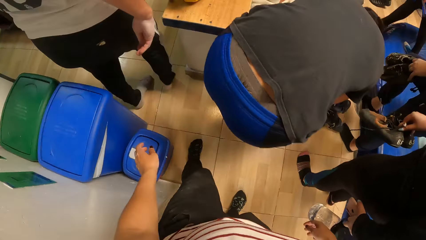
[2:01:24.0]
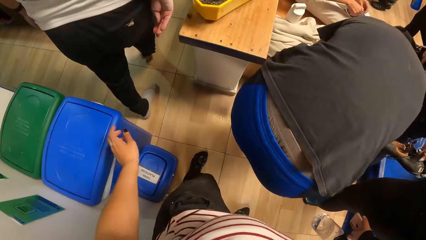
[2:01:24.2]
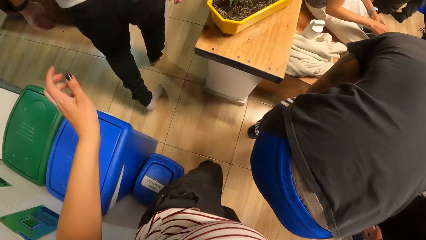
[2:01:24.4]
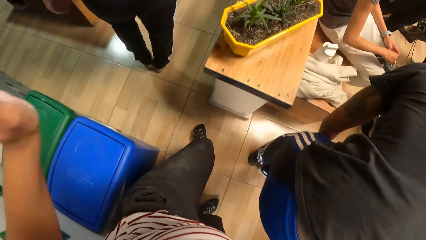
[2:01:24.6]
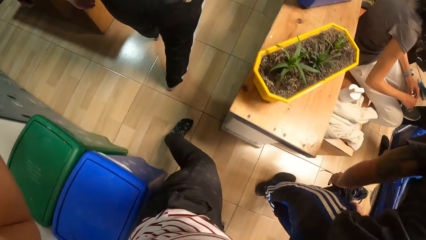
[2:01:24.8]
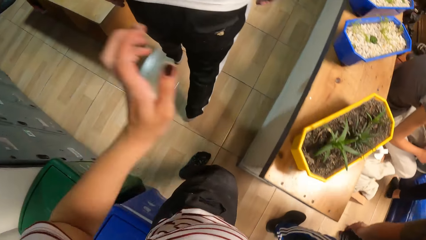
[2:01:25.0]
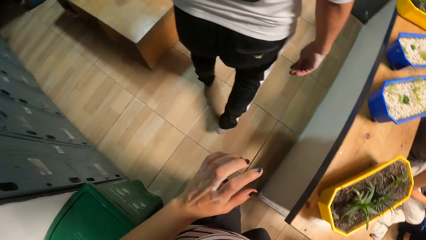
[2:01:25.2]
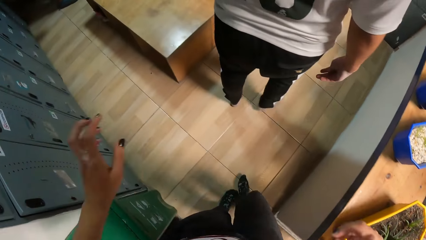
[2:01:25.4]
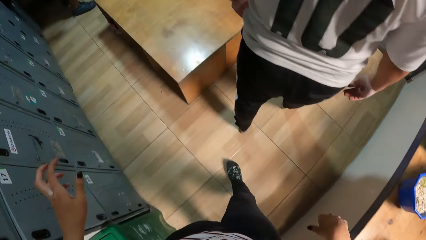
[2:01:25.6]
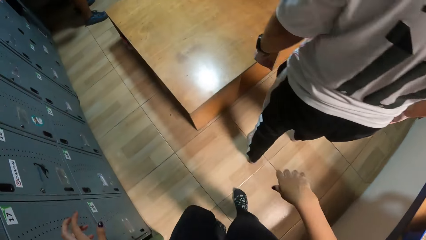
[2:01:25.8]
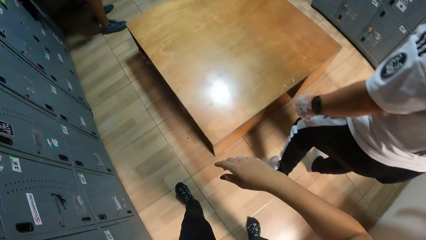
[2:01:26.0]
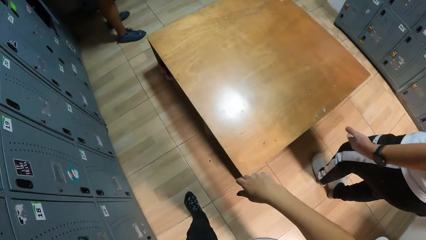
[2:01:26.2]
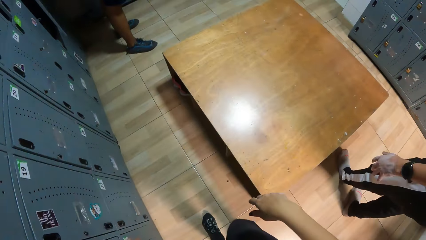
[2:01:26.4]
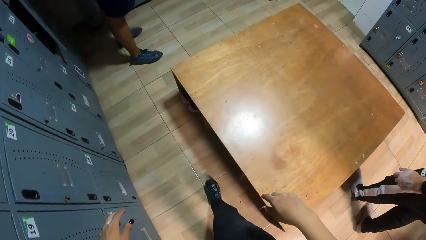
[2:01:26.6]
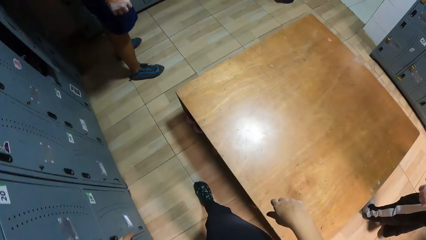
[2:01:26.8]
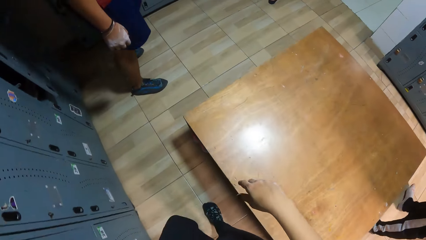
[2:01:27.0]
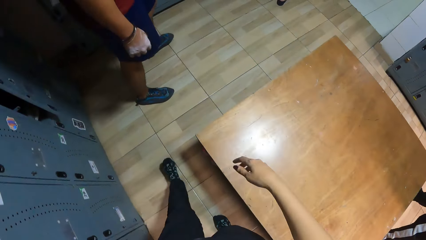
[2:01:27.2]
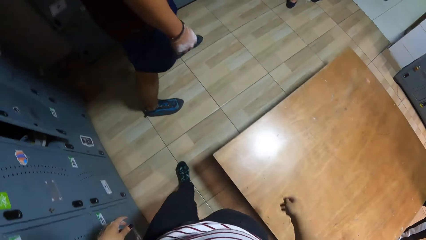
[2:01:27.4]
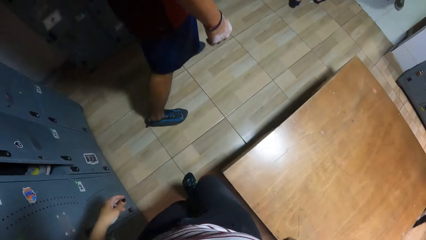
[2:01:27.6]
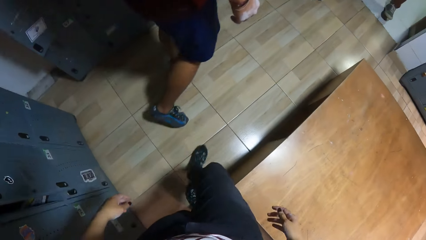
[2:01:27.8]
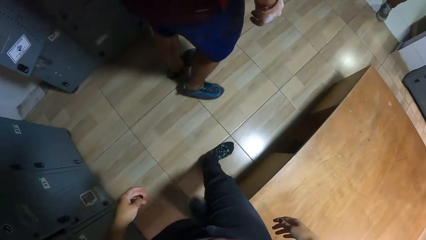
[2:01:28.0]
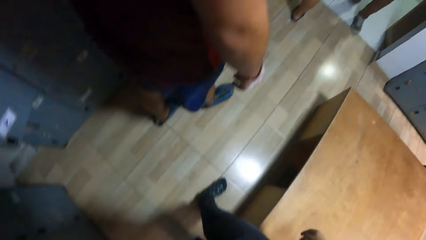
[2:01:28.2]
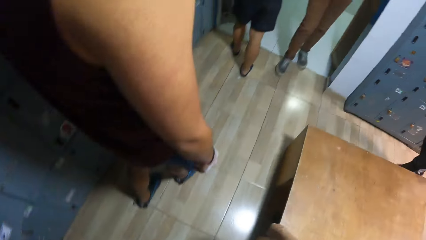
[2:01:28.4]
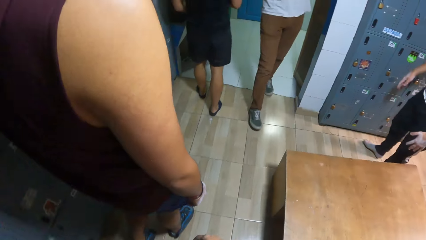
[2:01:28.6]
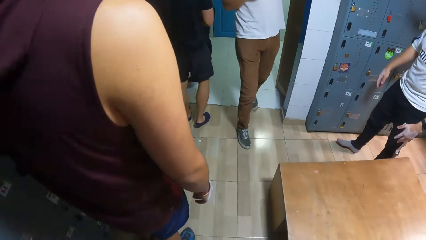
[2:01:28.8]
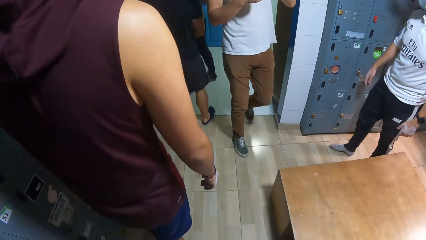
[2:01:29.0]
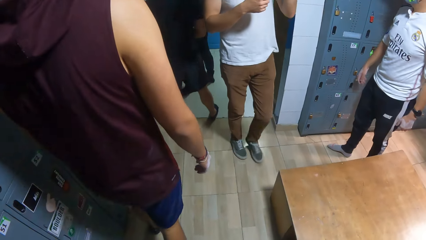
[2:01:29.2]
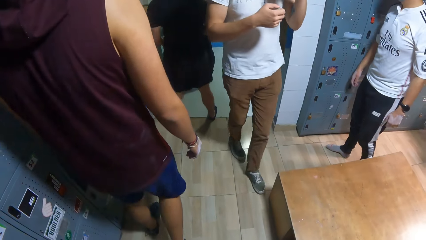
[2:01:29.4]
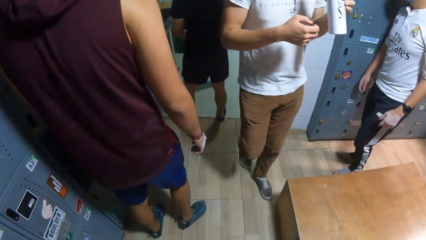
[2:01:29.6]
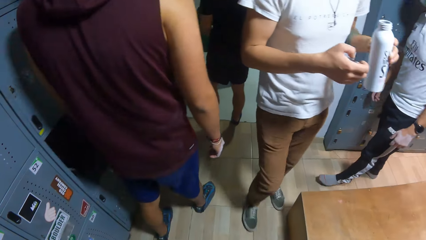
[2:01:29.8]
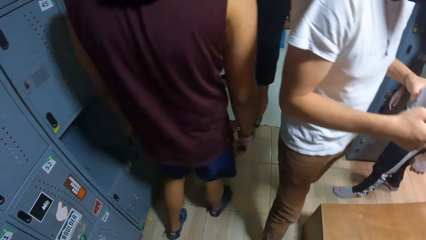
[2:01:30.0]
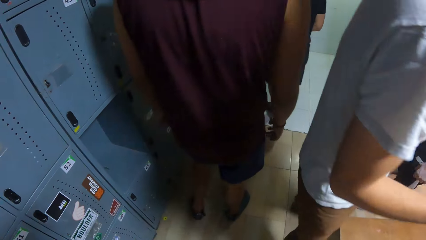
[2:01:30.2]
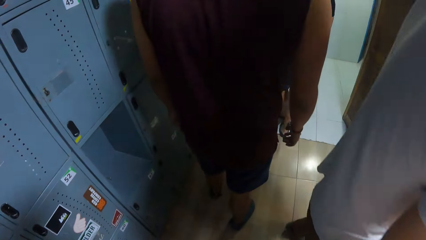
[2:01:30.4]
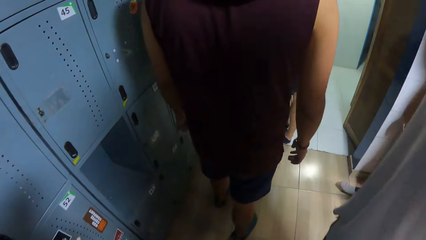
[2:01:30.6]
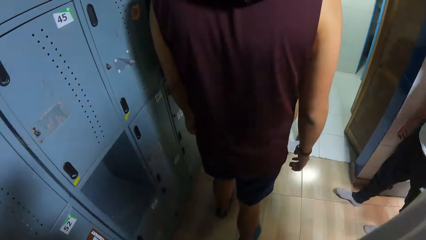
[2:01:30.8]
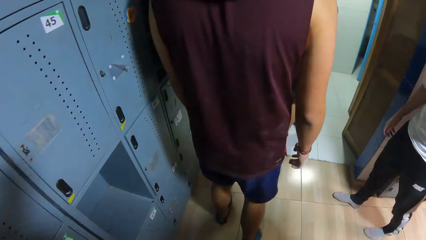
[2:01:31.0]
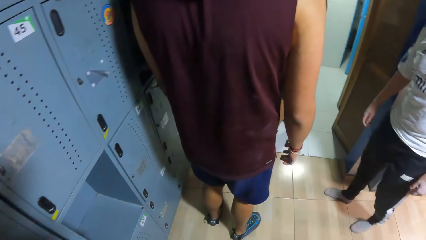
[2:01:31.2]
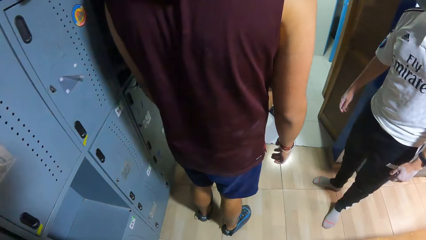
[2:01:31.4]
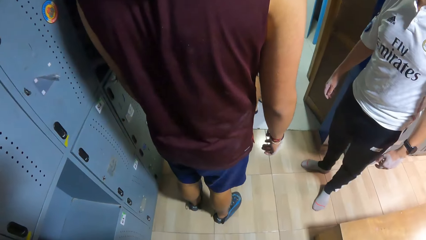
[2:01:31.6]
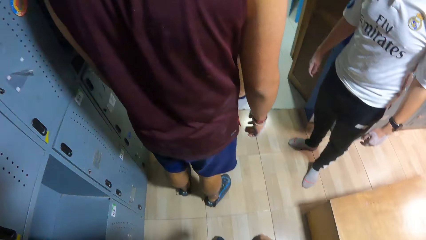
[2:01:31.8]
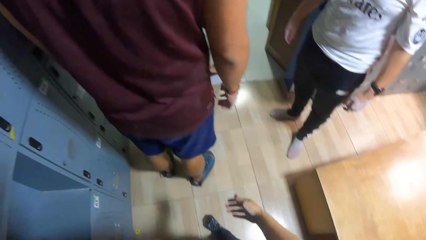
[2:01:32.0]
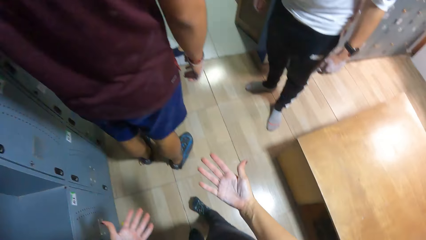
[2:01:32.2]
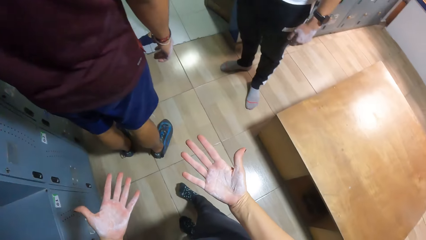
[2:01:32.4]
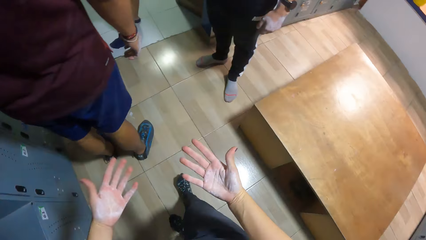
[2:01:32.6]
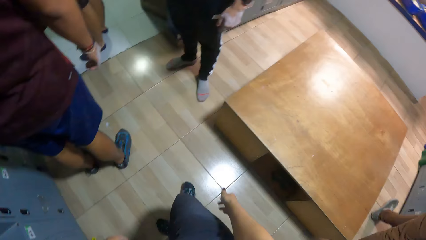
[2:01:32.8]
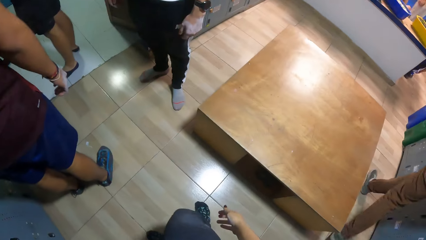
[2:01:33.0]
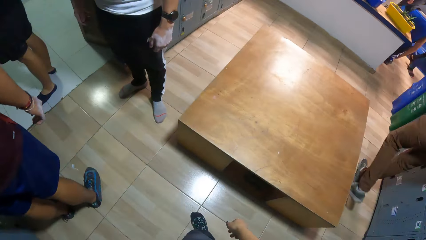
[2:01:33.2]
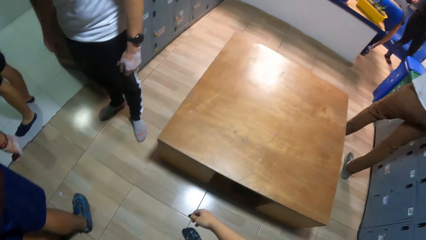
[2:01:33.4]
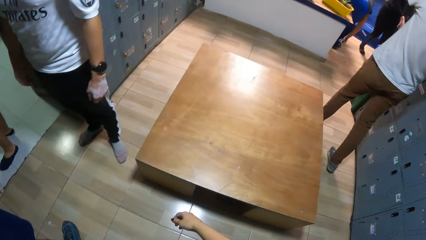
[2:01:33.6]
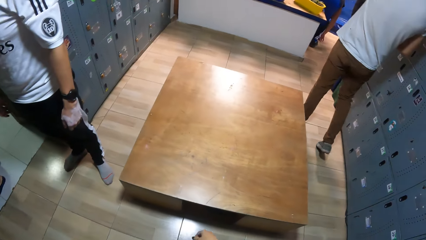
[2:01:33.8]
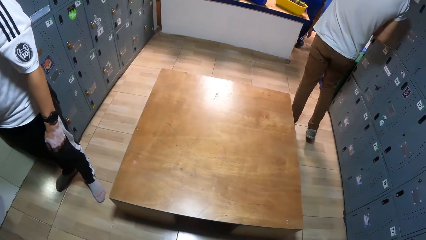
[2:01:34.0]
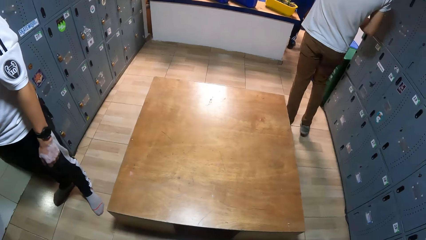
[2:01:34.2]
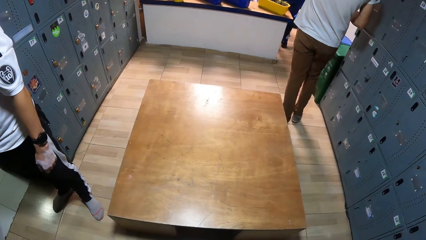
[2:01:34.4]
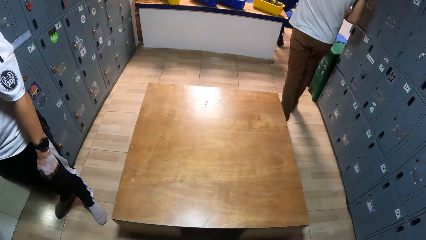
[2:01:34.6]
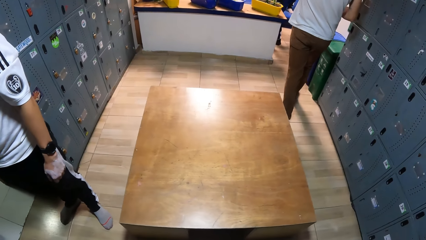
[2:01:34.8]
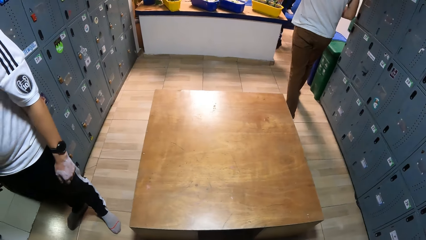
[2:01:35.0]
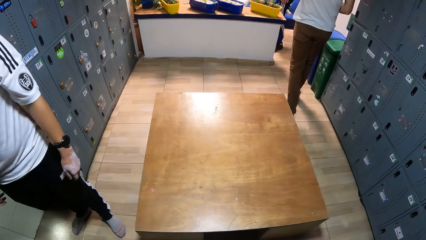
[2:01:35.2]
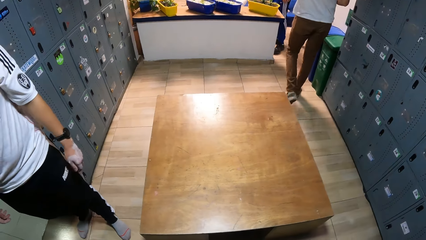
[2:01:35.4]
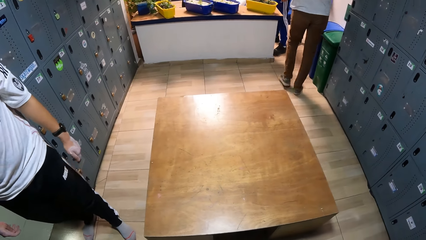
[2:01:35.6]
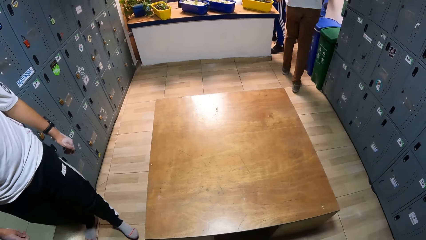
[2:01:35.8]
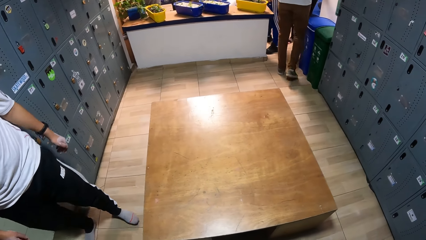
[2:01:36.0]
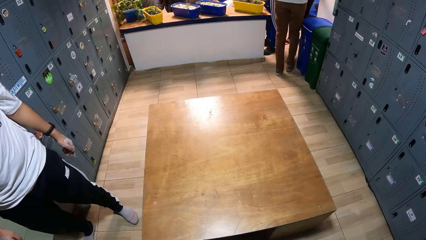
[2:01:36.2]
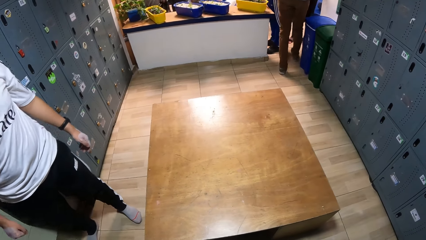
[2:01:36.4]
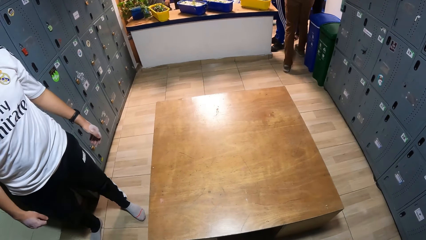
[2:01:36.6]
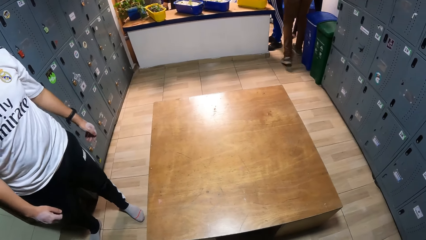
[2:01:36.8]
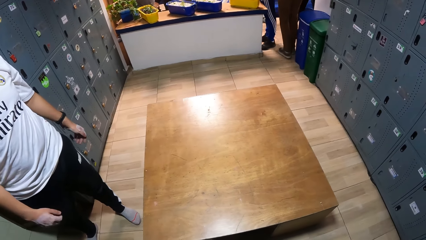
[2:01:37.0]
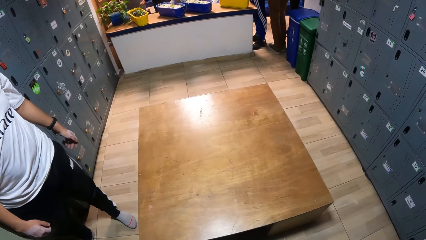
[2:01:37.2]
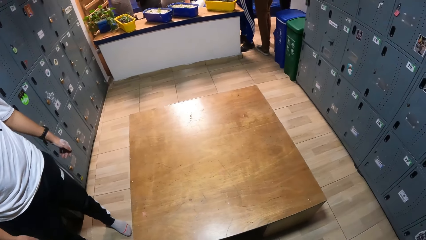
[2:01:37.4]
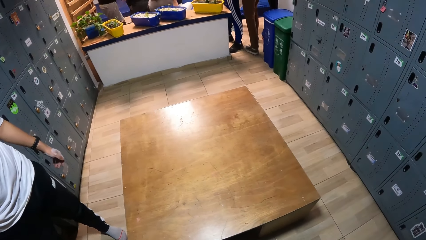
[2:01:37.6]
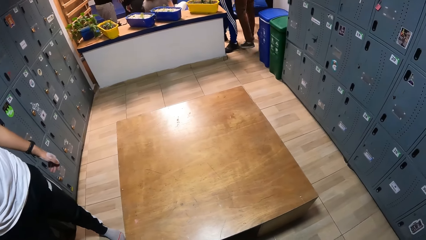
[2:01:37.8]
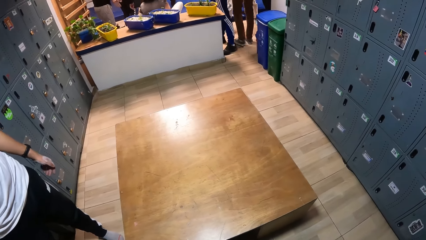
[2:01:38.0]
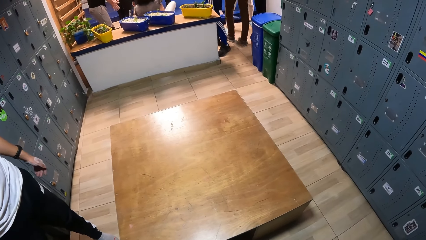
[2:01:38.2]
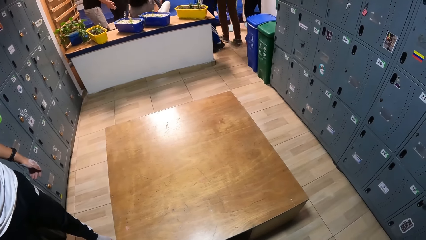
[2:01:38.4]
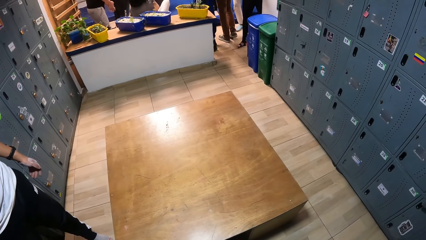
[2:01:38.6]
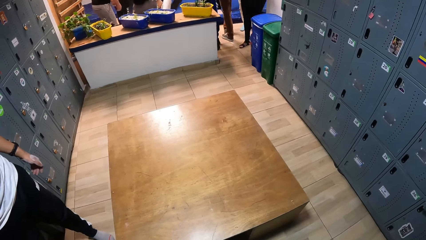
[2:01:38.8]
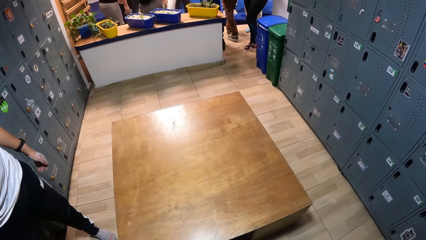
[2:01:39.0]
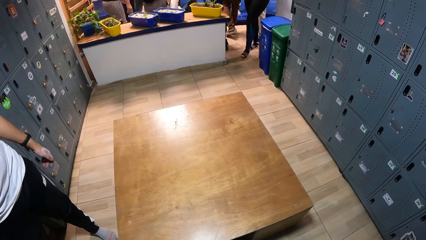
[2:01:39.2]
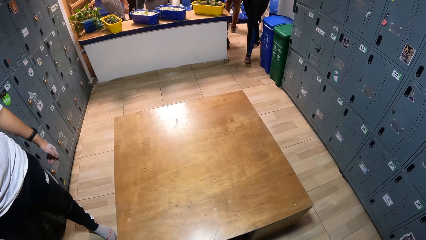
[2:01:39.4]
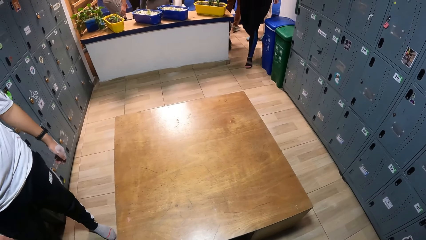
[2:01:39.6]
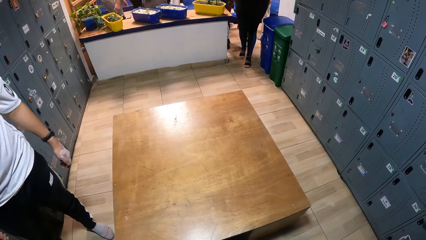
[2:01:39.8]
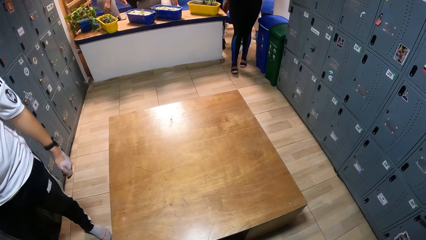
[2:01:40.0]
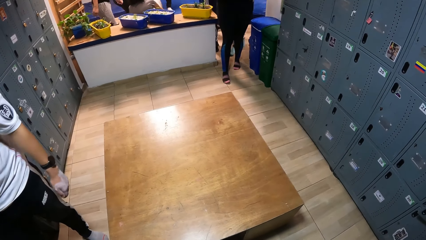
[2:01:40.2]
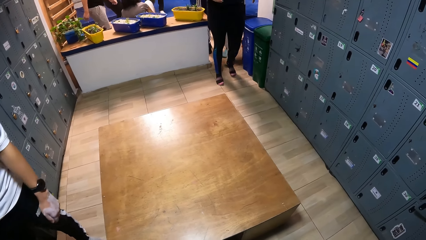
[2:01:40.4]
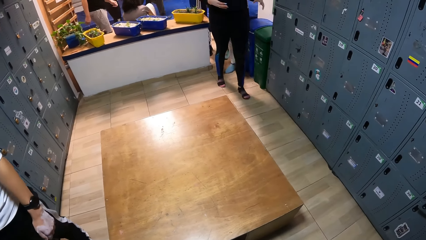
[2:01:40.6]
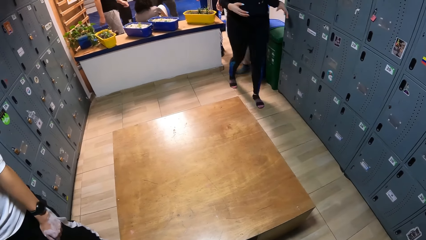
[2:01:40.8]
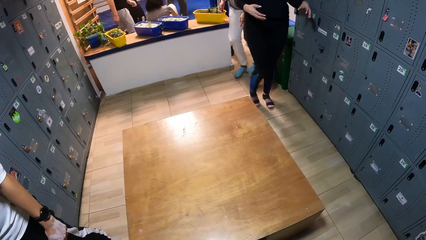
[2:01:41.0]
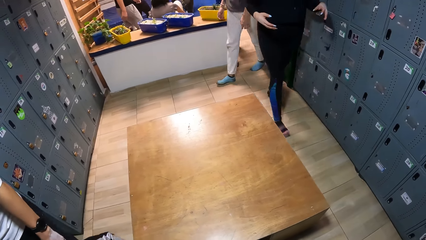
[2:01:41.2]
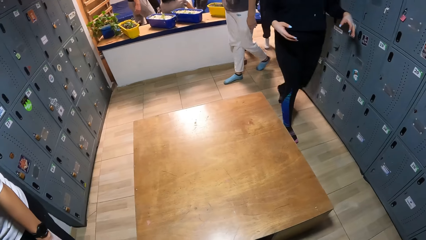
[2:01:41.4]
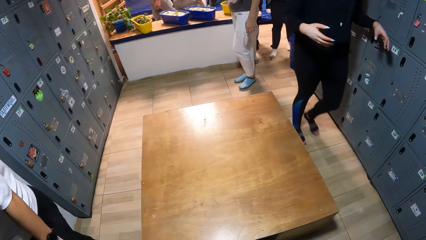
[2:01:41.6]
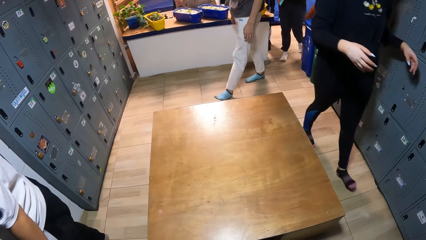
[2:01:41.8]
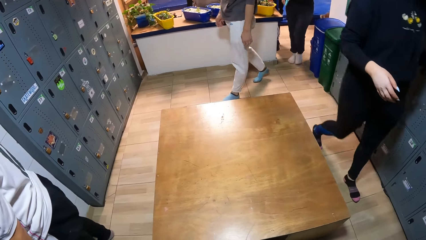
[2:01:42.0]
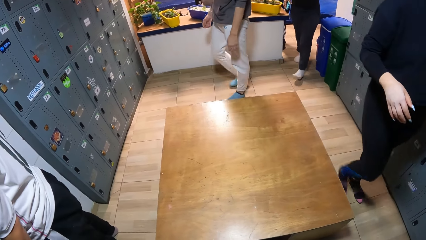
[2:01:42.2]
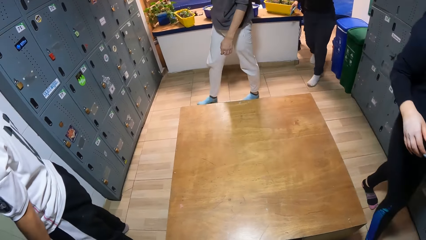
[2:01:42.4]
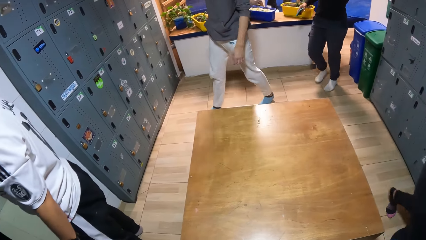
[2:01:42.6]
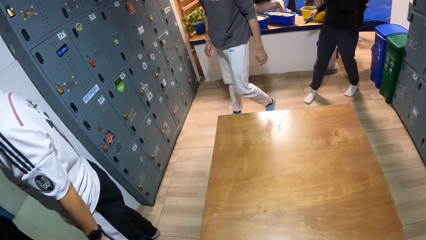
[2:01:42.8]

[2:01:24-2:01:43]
The camera wearer walks on the floor. He stands on the floor. He stares at his hands. He stares around.
